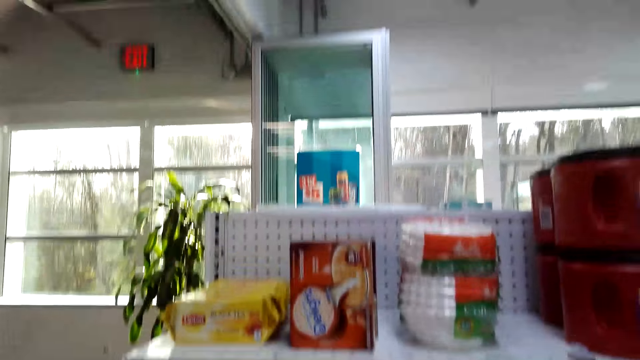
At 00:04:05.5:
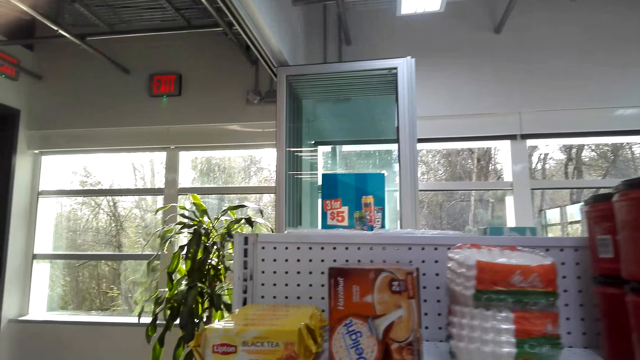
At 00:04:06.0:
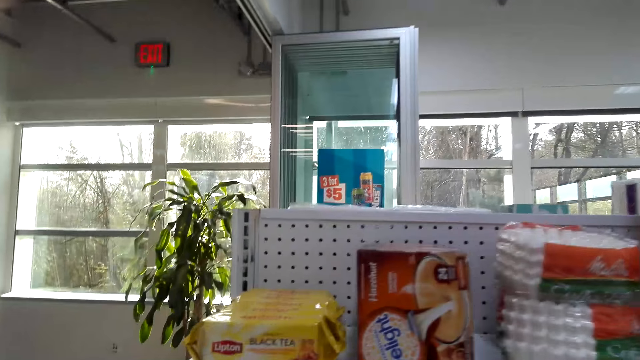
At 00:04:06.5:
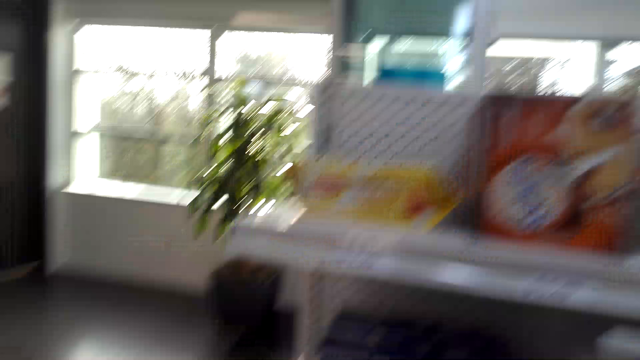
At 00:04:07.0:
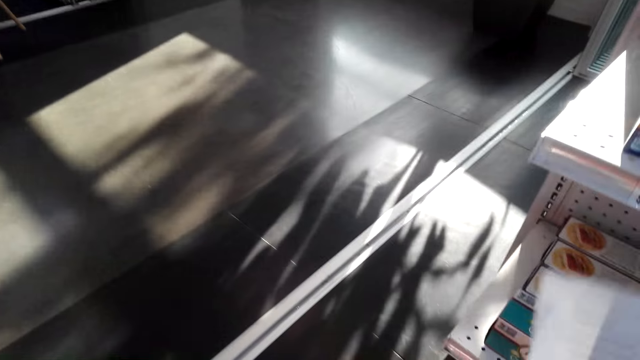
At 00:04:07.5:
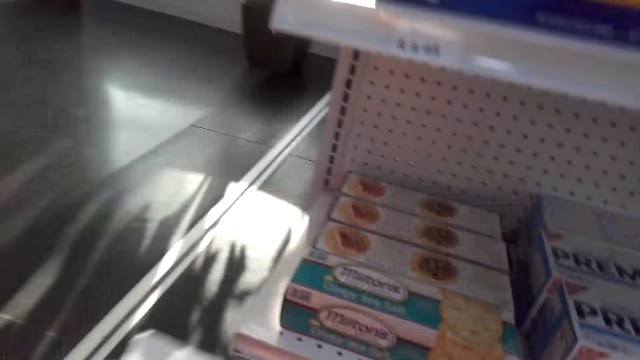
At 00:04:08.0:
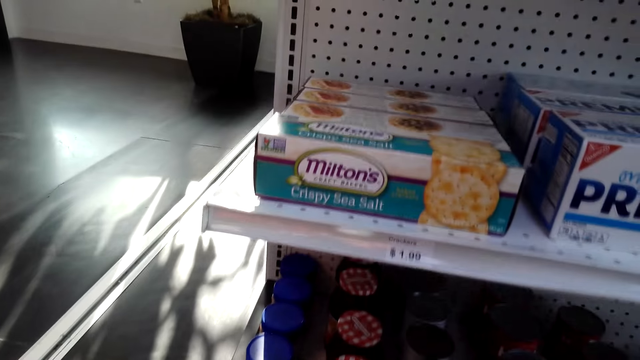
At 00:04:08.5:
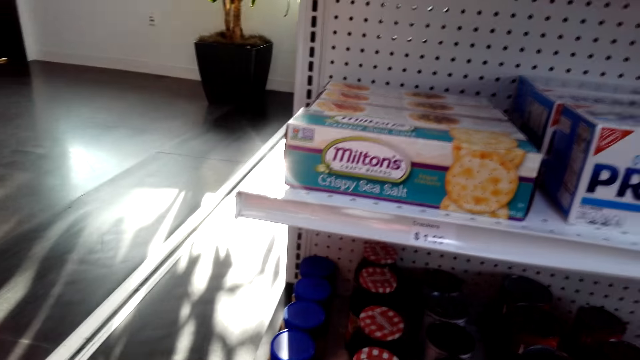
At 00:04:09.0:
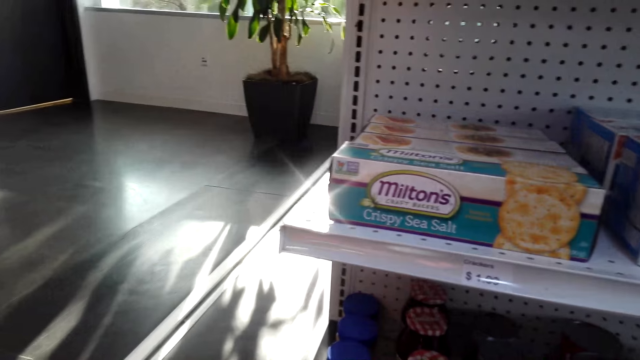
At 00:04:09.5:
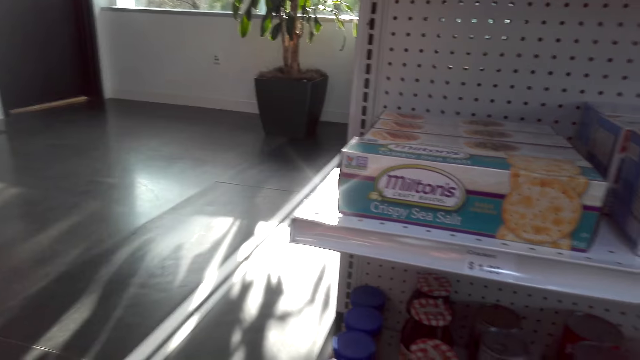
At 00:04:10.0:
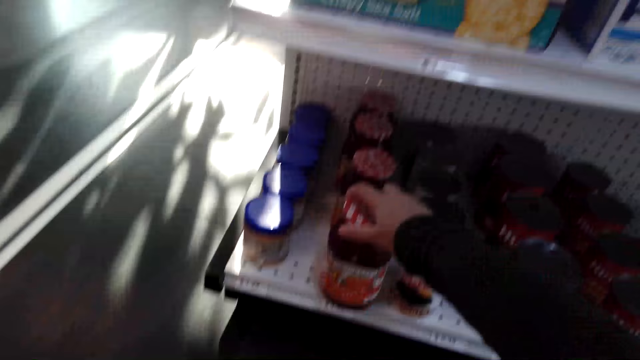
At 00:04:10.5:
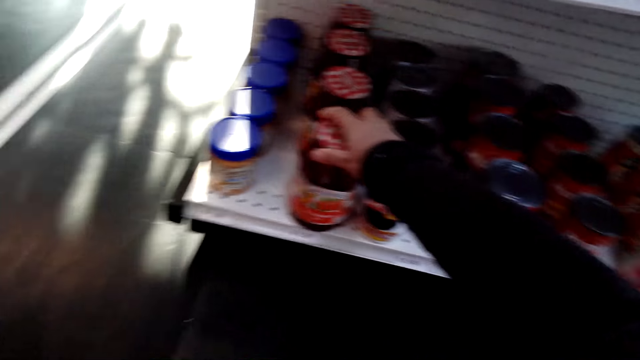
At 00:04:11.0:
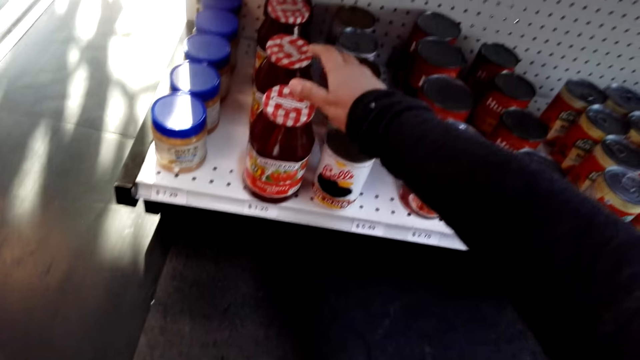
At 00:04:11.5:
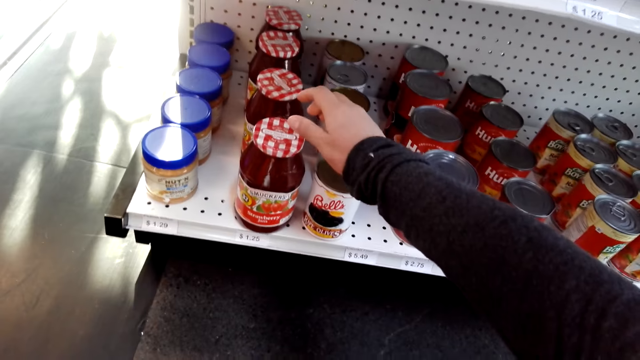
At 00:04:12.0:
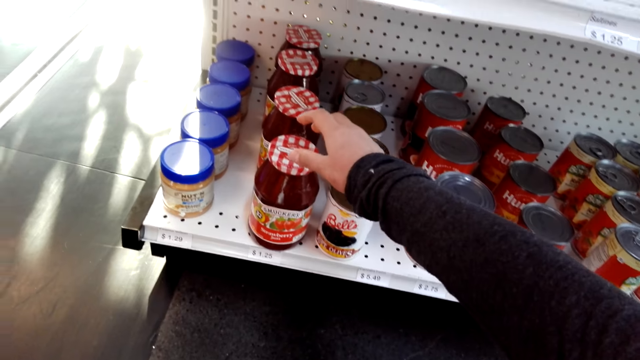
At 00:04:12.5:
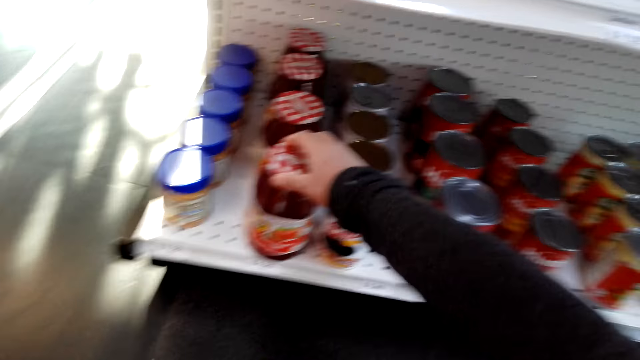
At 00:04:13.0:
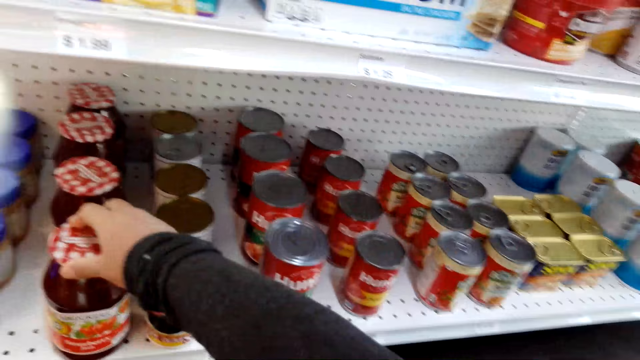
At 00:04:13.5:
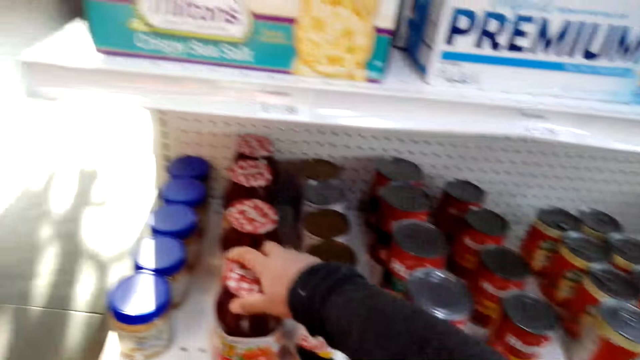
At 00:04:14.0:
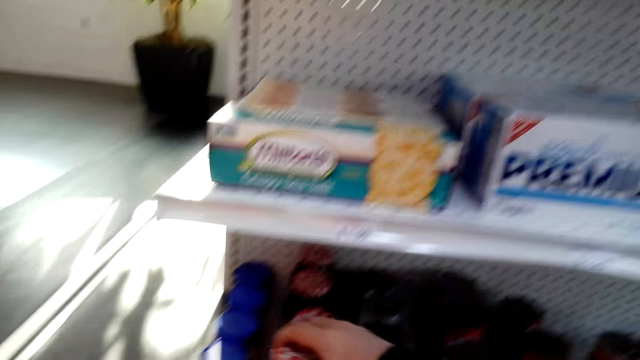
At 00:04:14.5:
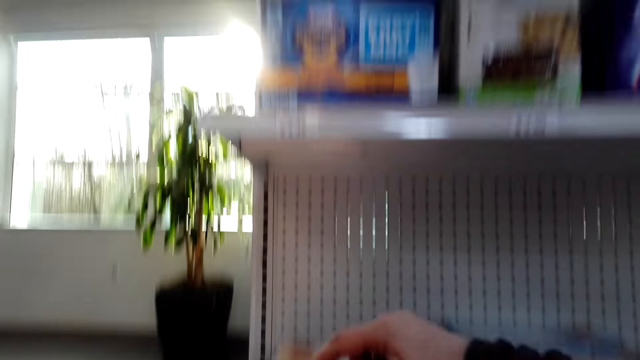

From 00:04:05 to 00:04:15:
The camera wearer looks around the shelf. They touch the jam. They lift a can.

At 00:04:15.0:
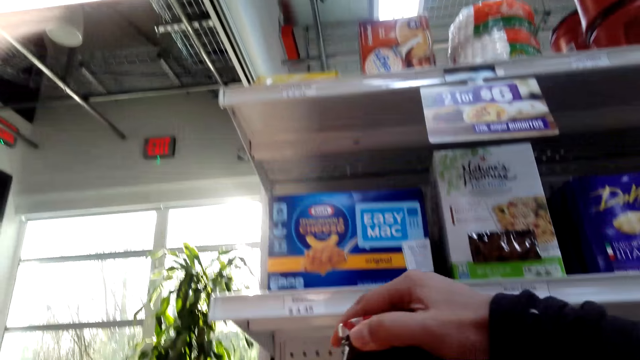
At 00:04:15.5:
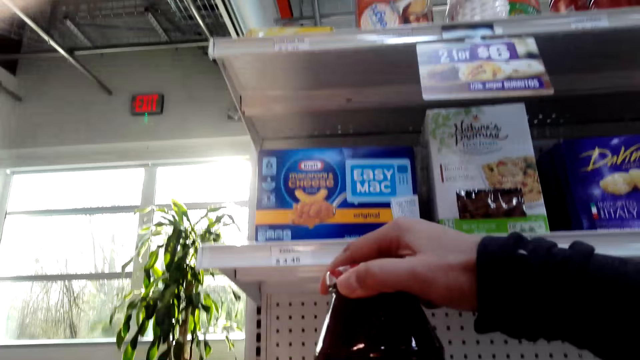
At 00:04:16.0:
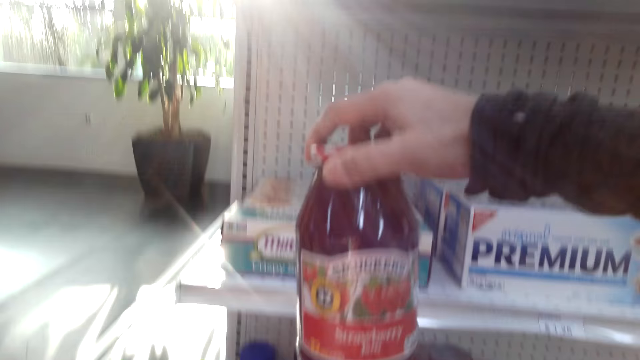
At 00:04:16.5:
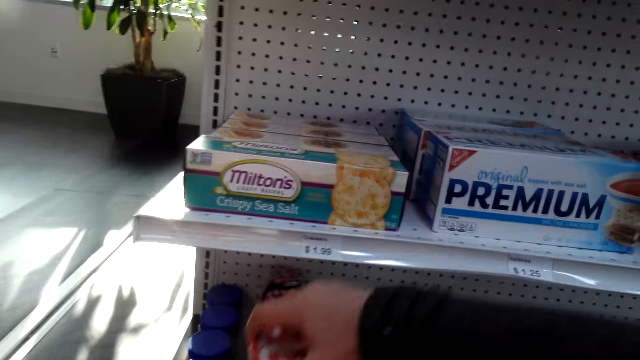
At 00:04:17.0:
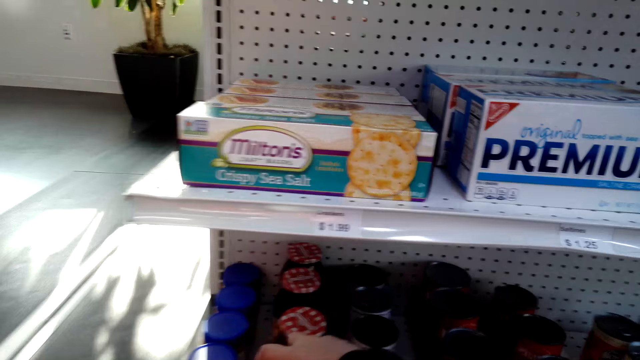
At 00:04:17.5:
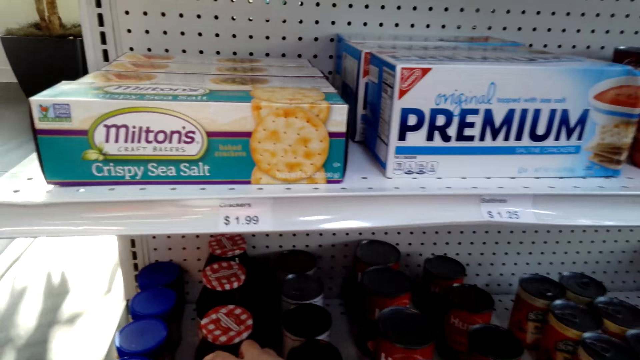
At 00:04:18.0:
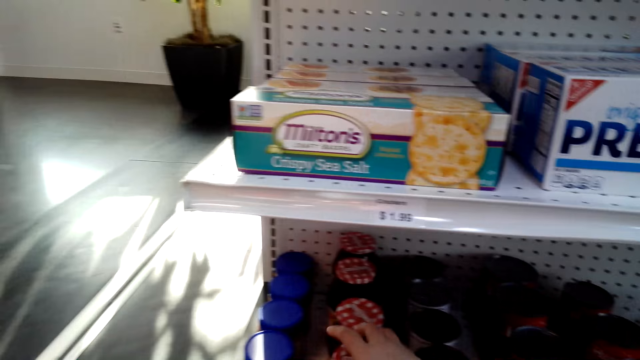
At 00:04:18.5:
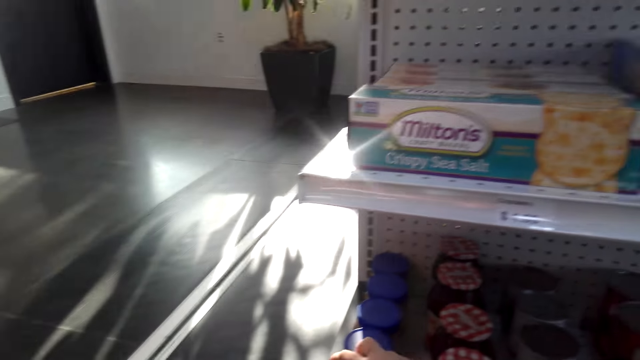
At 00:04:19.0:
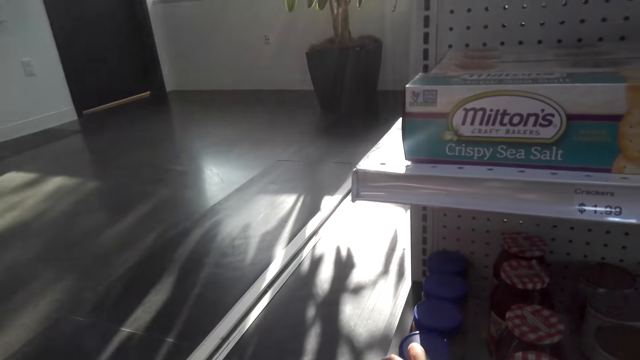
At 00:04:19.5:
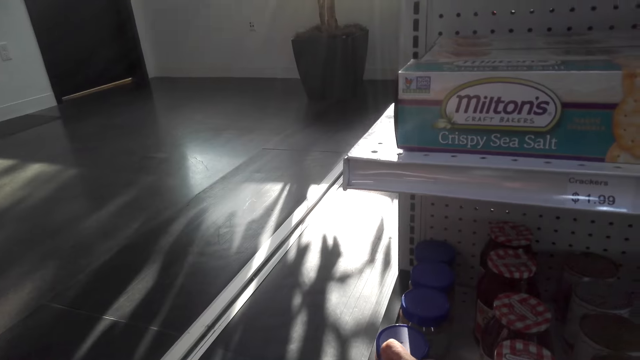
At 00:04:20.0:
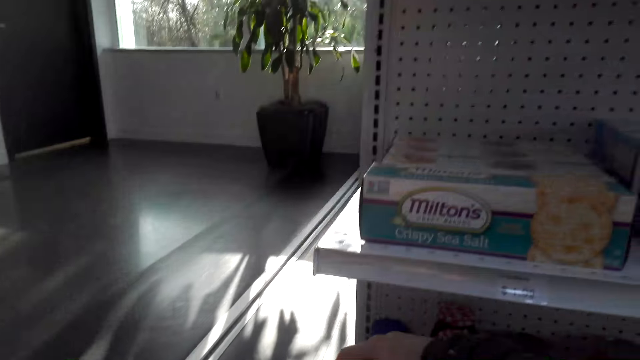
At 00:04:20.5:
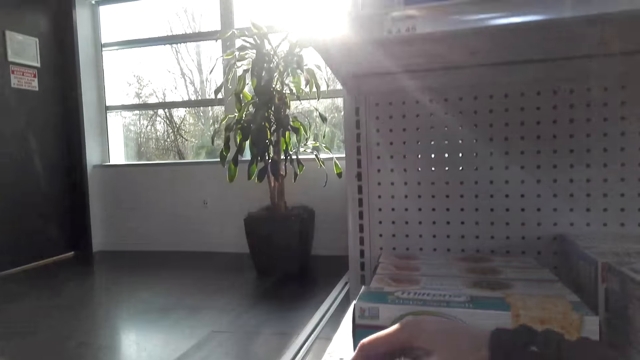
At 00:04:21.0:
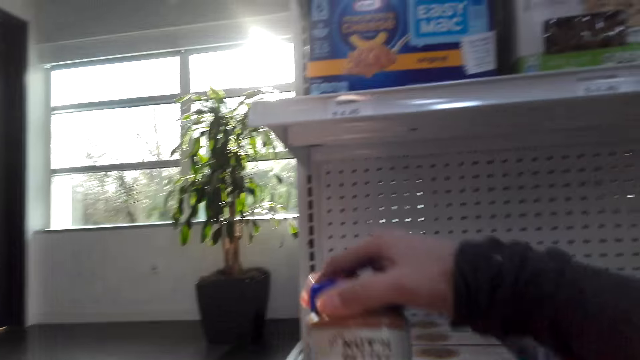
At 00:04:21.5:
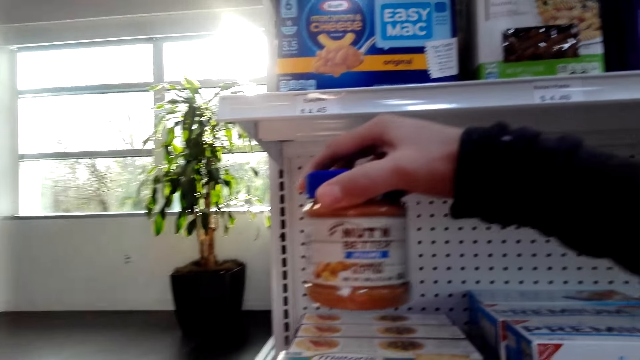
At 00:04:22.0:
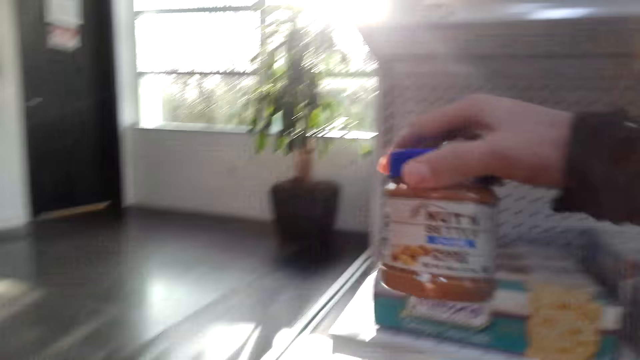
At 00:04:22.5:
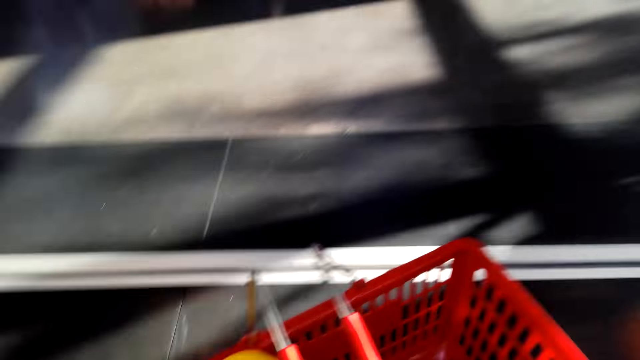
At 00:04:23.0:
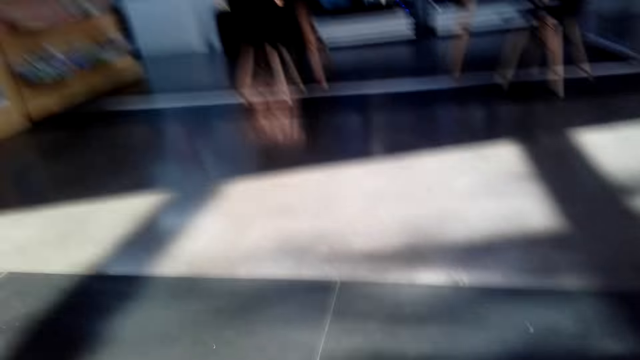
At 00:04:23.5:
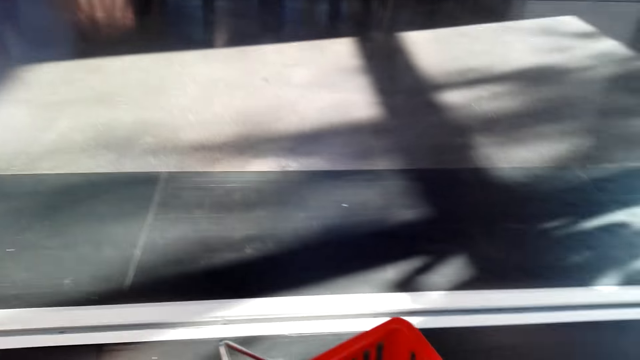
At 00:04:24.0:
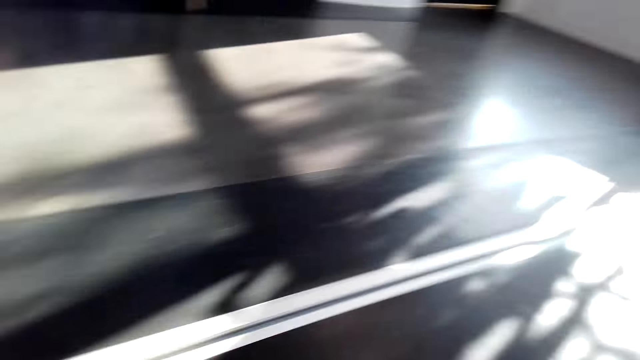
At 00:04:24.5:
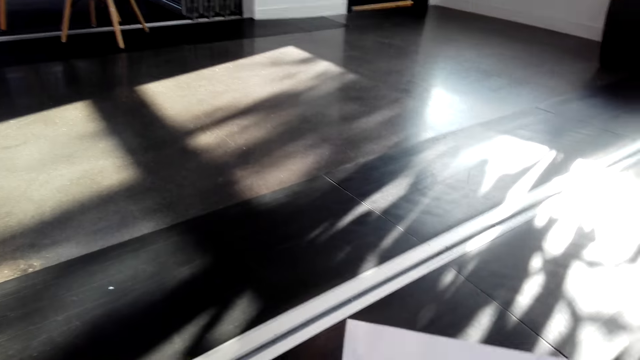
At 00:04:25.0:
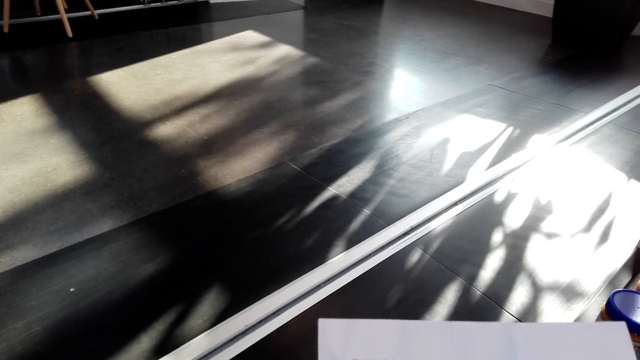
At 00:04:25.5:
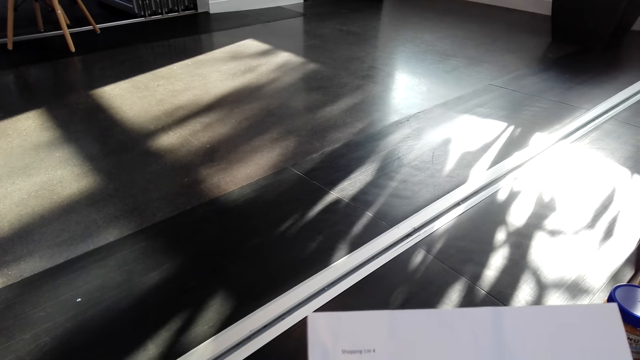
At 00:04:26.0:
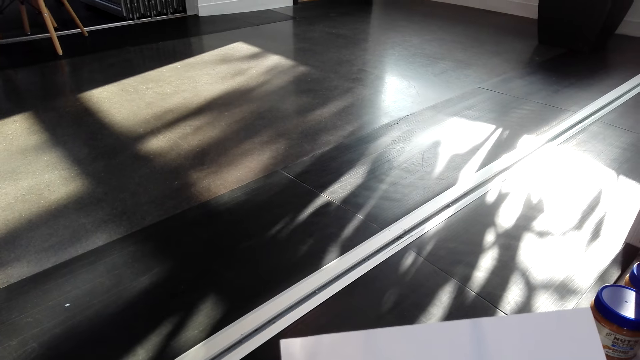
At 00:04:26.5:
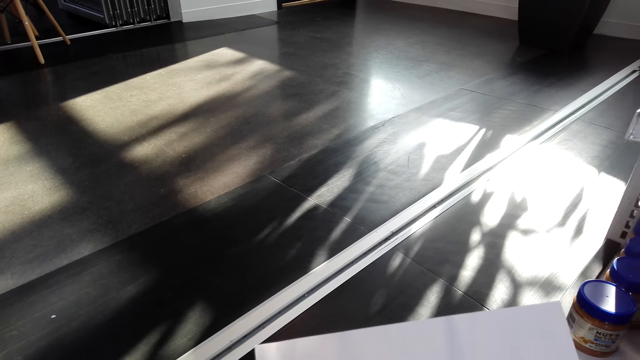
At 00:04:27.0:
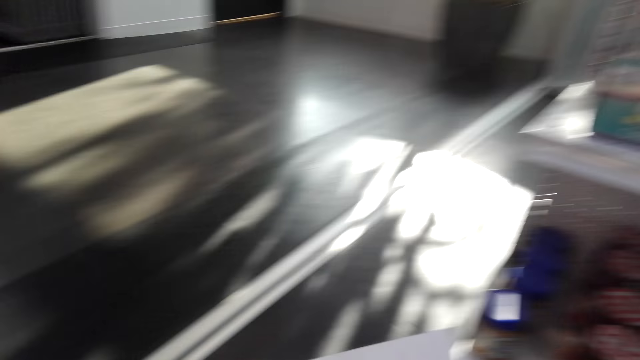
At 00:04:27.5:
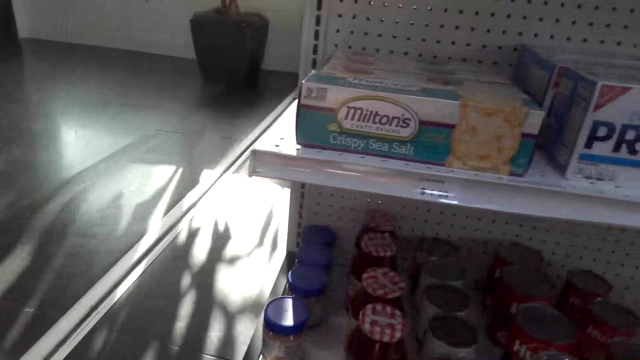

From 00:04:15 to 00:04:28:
The camera wearer lifts the jam. They place the jam on the shelf. They lift a can of peanut butter. They put the can of peanut butter in the basket trolley. They hold the paper and read the paper.
